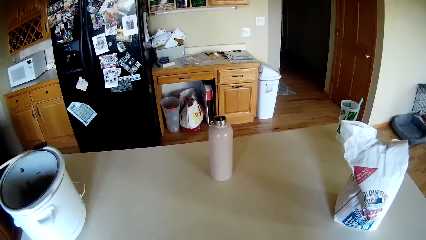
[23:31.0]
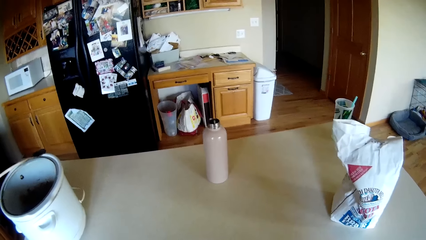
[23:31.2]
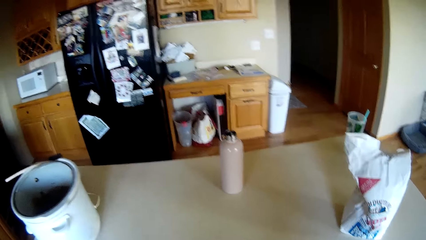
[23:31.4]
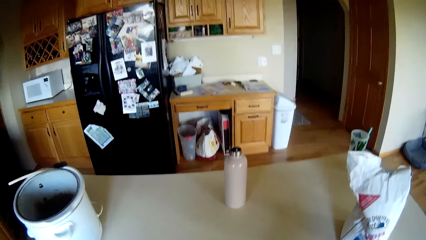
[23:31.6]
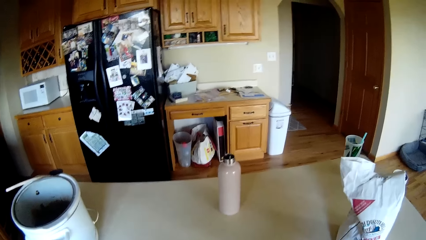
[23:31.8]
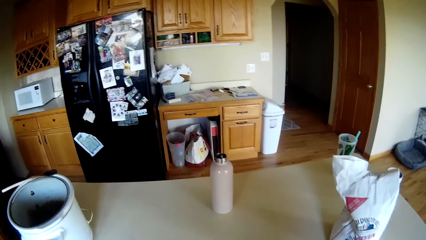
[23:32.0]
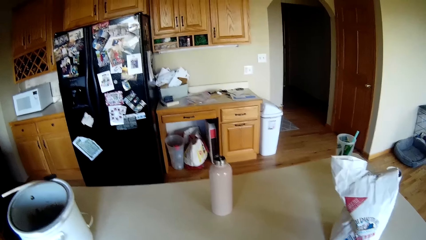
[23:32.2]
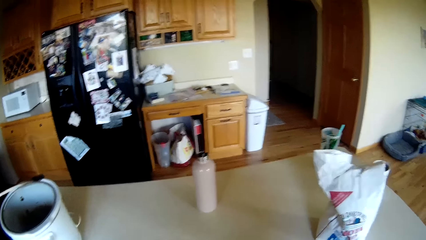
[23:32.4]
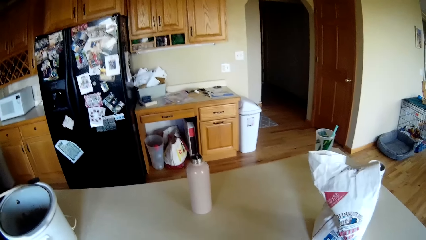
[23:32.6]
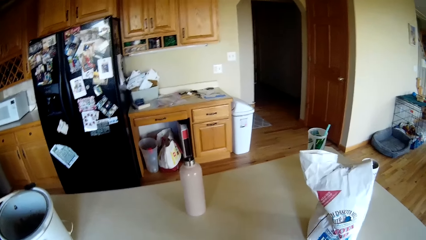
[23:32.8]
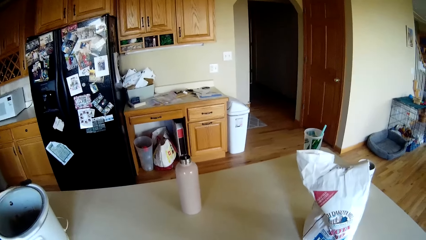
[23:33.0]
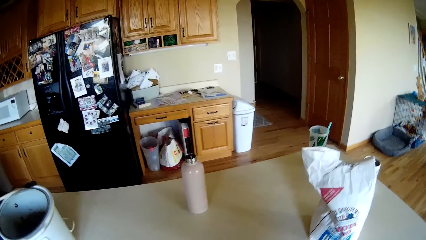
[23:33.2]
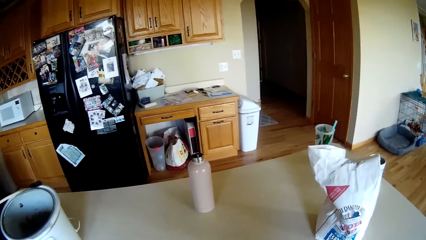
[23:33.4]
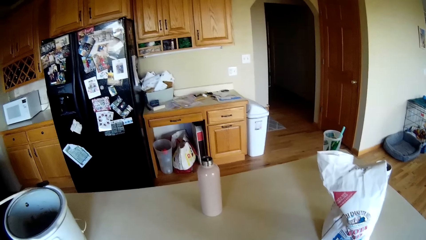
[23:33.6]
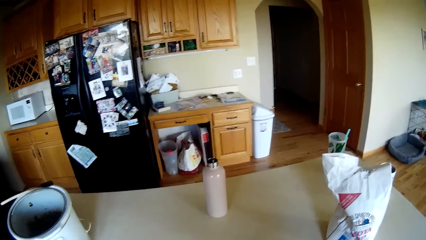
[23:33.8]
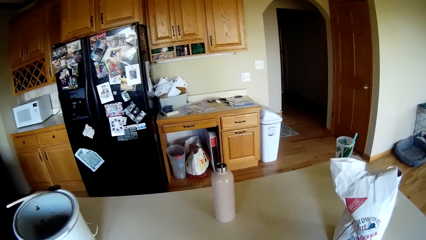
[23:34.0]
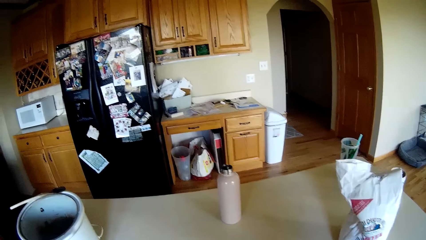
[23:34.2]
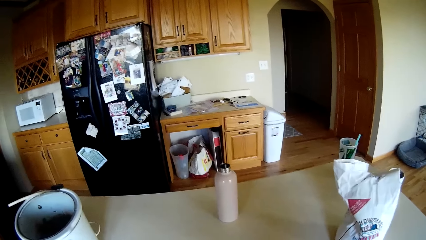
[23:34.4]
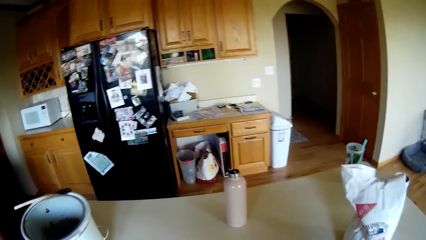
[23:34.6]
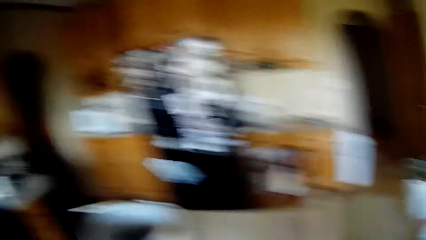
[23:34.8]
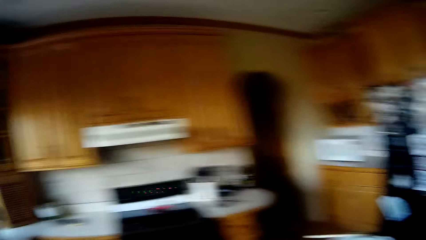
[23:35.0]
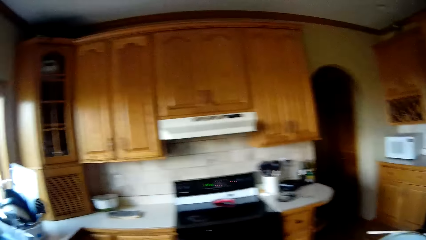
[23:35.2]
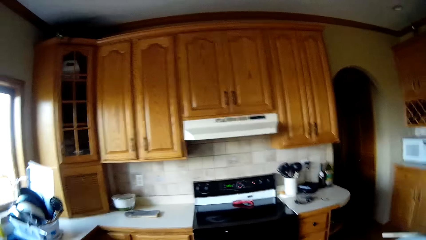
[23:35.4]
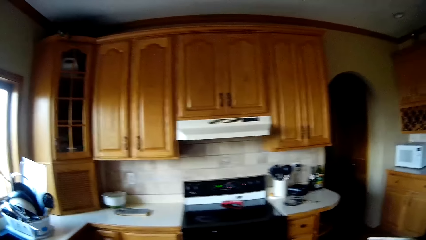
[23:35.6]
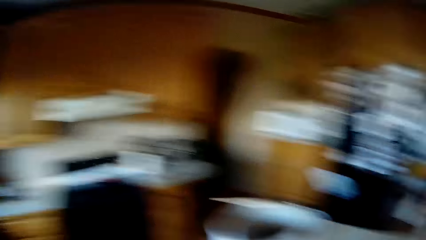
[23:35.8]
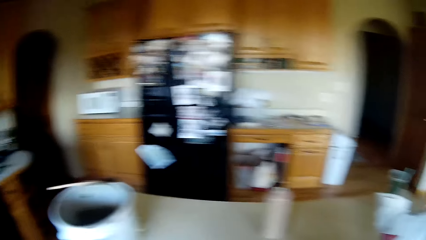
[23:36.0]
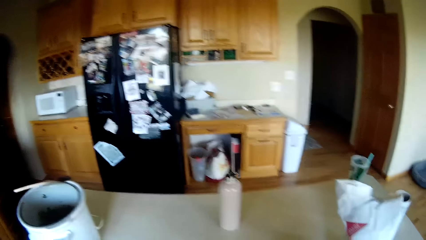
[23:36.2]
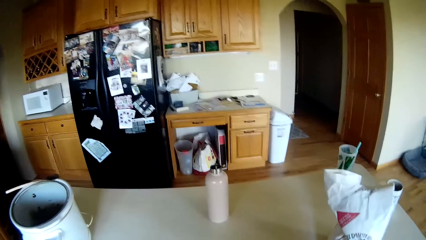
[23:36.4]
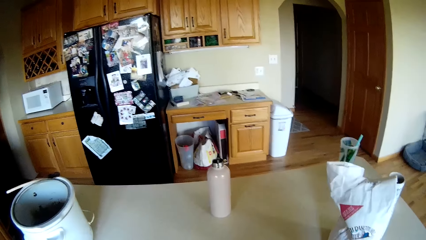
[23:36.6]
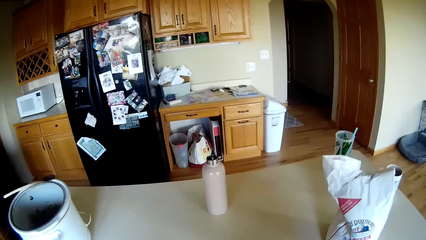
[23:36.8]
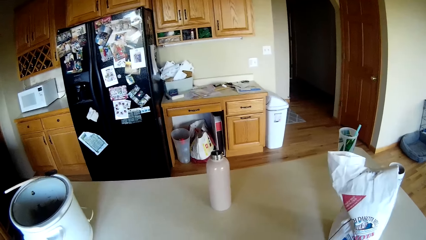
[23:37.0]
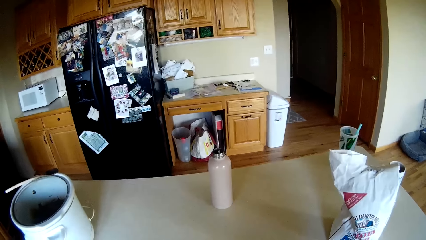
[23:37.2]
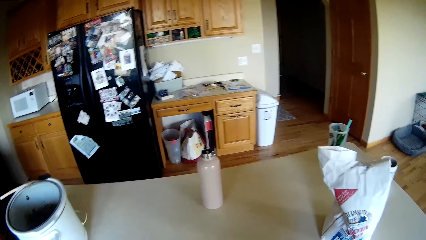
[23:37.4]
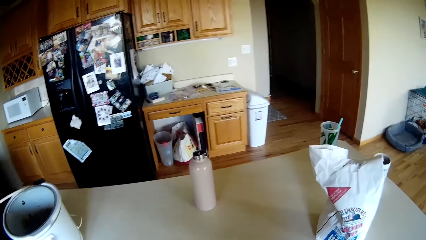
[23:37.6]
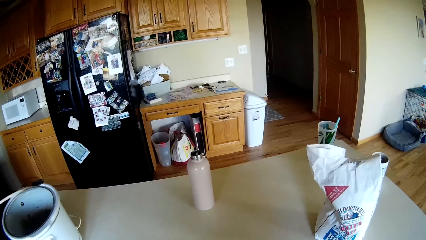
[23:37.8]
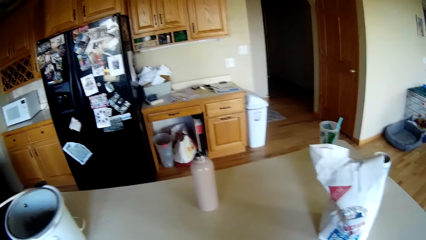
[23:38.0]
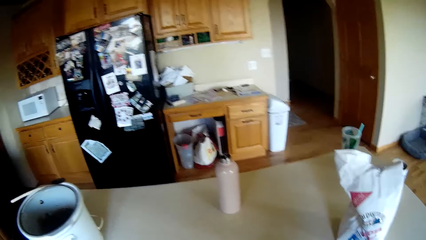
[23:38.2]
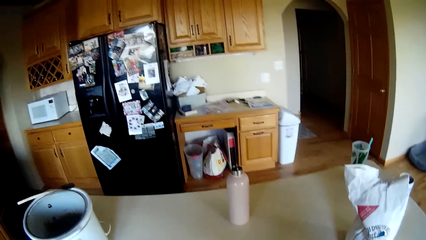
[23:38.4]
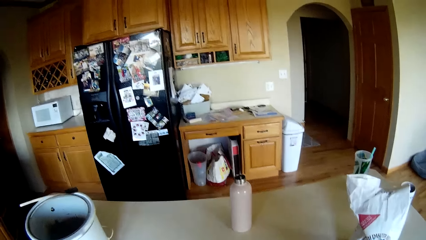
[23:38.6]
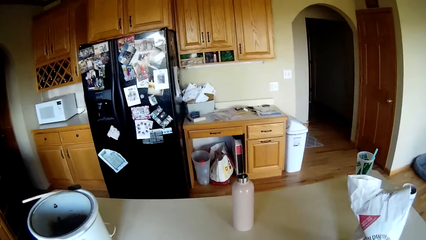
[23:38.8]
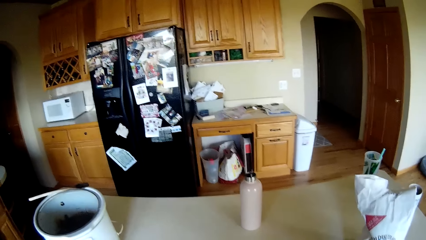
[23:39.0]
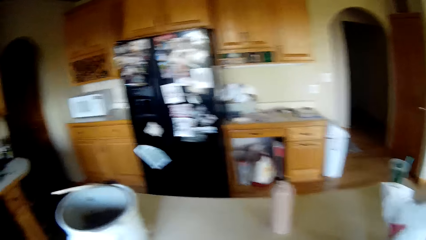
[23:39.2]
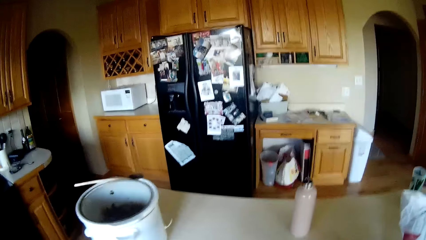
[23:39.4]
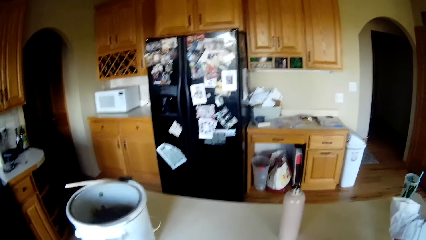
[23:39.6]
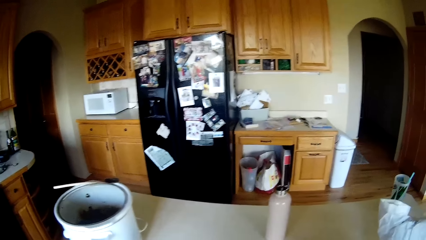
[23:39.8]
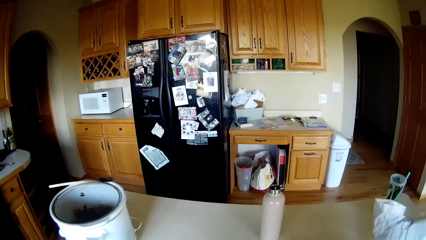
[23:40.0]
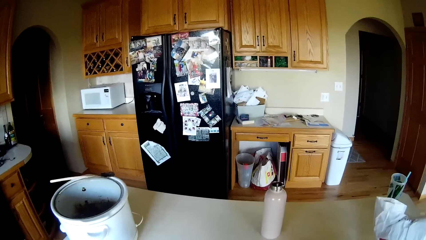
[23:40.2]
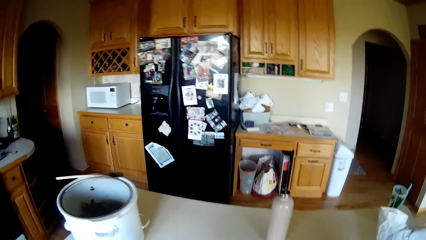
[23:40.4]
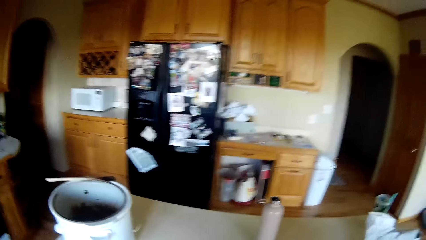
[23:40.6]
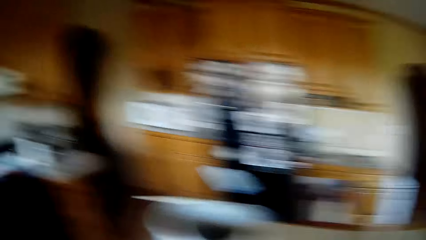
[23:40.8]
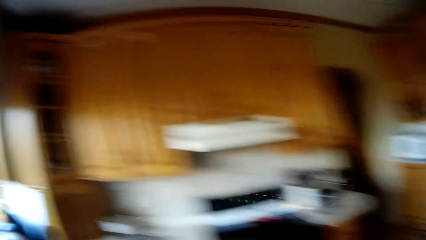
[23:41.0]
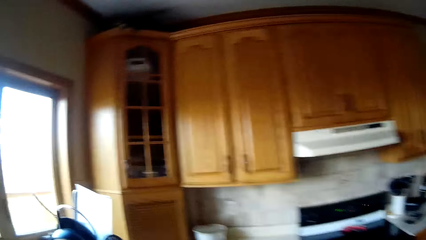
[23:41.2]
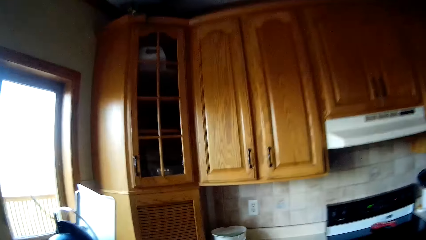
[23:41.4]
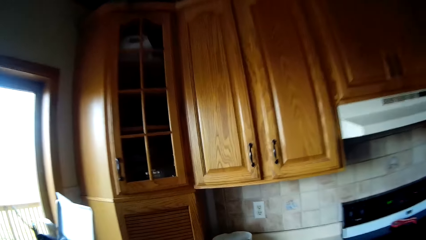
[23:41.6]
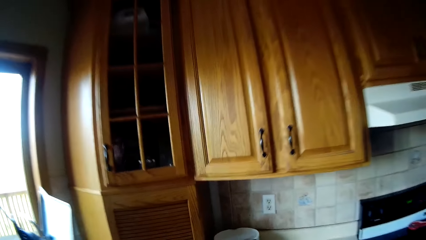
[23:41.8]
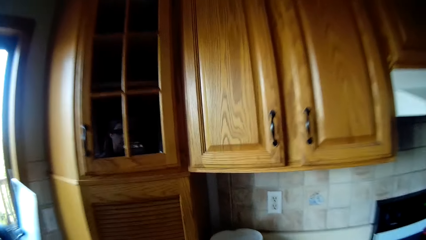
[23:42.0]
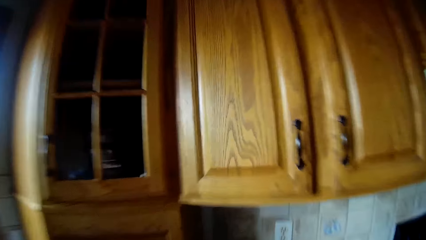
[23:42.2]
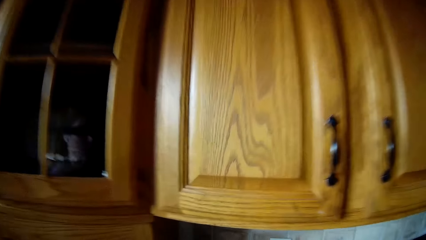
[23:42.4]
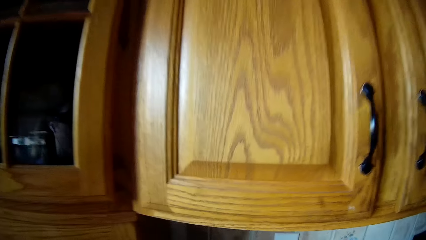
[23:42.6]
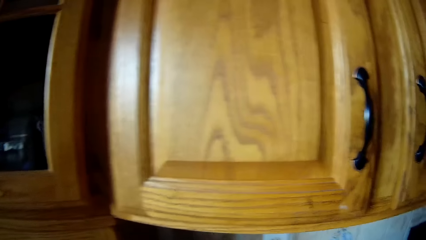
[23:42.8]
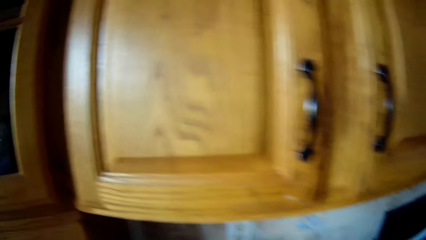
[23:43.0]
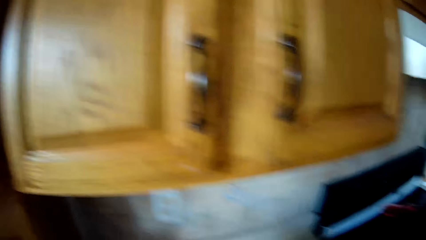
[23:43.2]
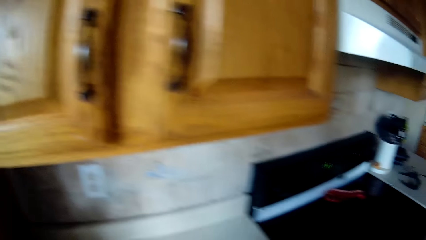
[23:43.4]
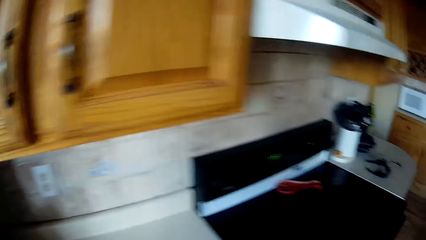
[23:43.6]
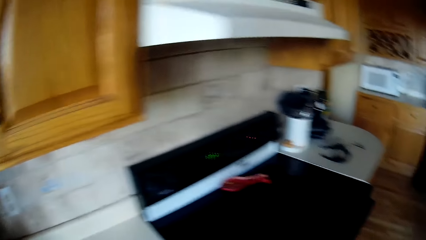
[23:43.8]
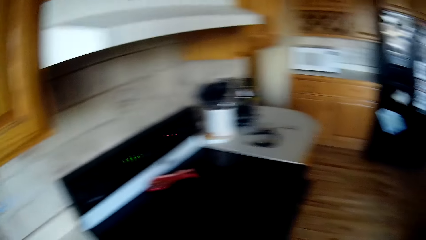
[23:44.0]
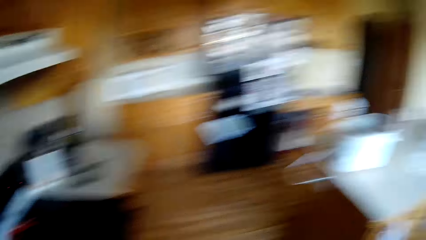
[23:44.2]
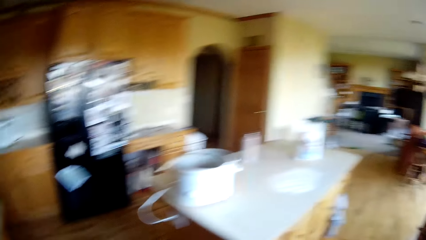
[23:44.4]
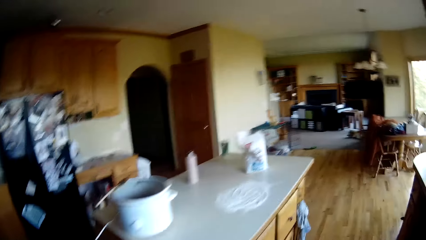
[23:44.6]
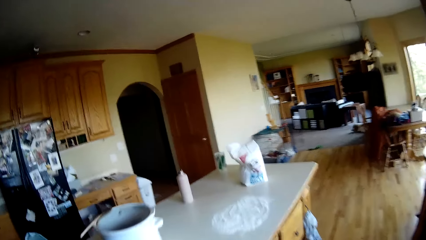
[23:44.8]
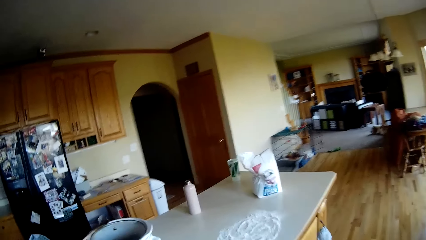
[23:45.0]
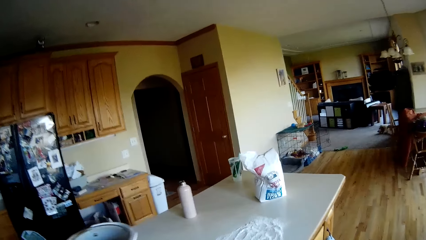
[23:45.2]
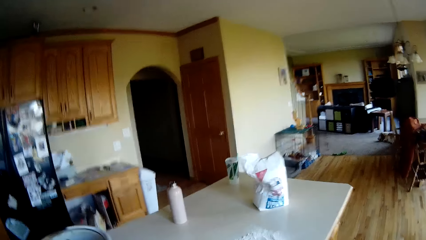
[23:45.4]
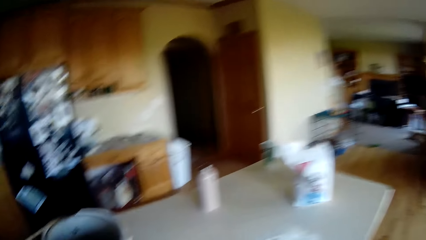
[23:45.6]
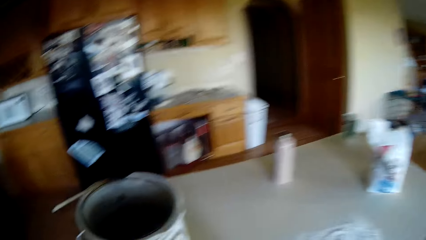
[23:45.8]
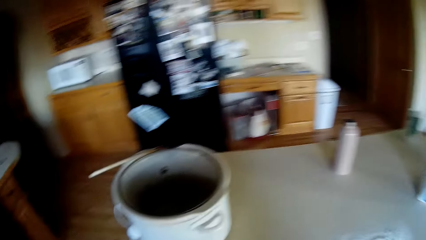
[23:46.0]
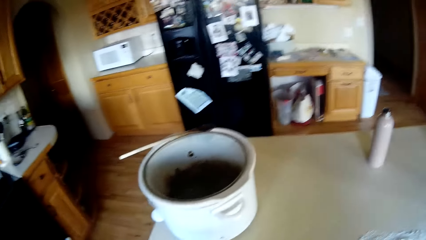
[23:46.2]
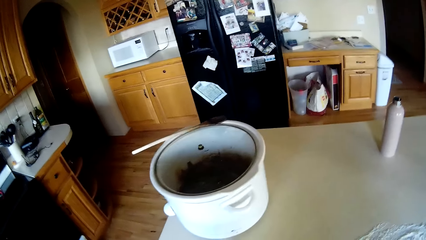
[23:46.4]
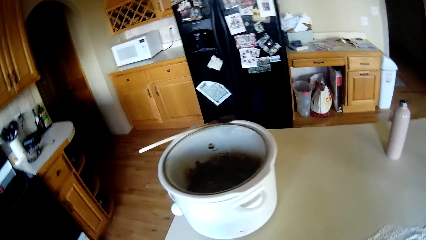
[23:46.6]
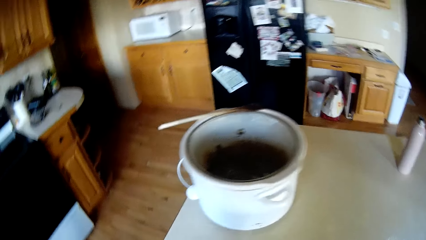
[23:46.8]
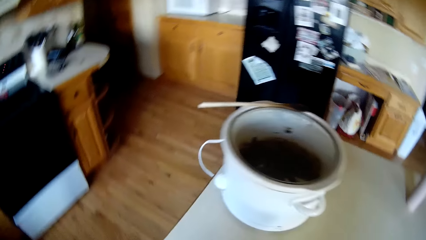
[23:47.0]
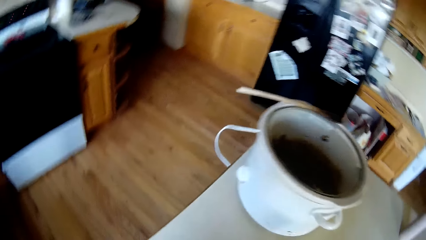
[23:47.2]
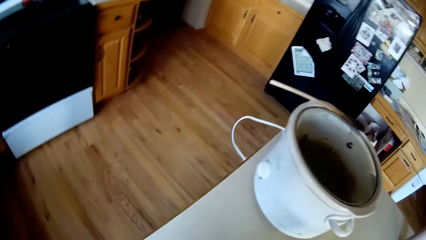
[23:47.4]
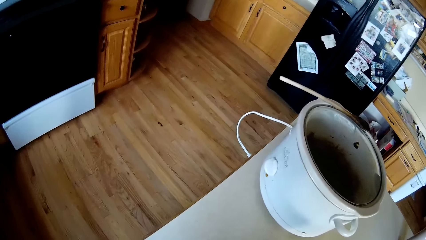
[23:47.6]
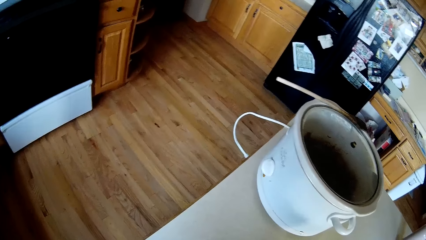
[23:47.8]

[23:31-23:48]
The camera wearer walks around.
